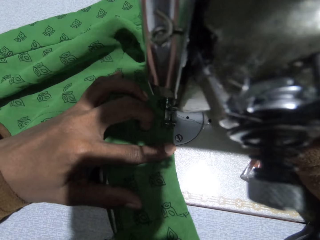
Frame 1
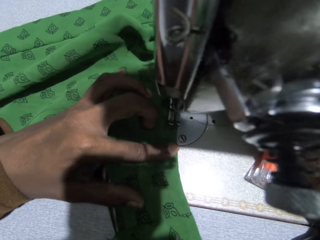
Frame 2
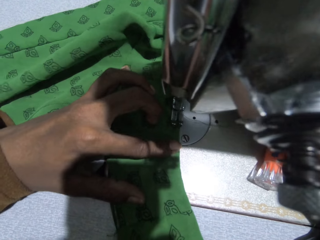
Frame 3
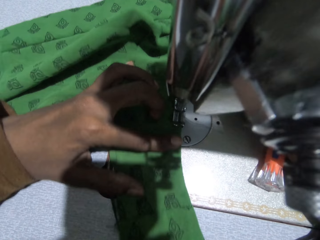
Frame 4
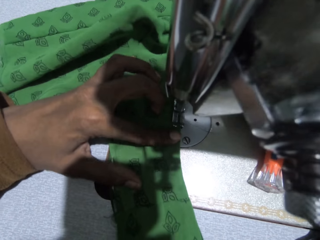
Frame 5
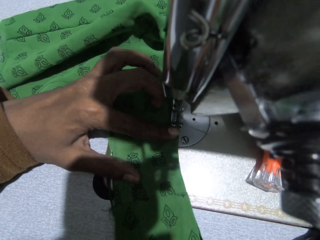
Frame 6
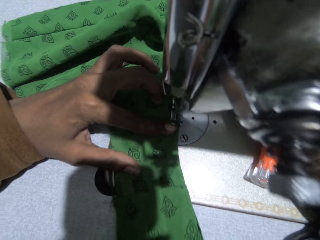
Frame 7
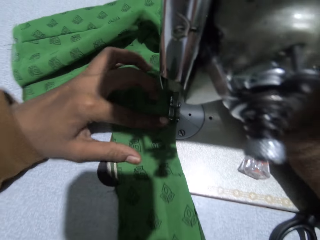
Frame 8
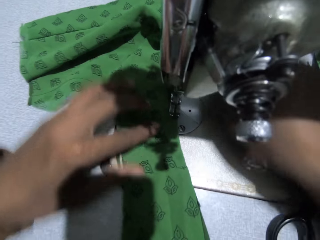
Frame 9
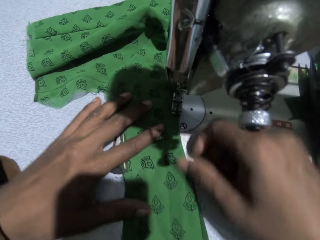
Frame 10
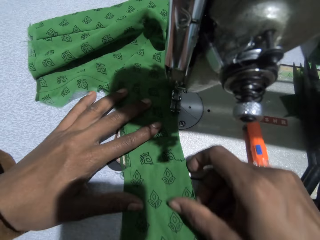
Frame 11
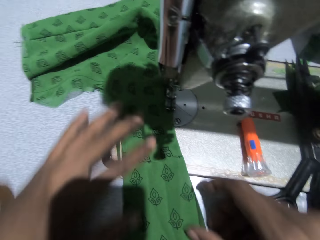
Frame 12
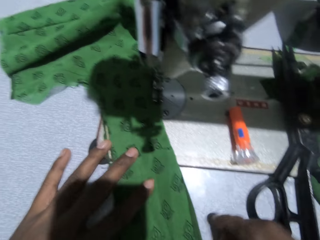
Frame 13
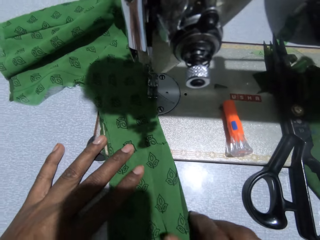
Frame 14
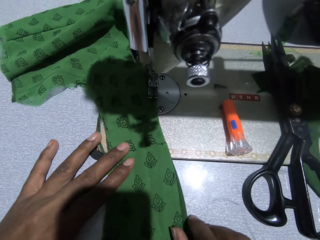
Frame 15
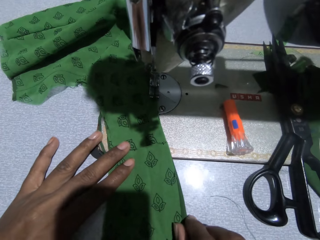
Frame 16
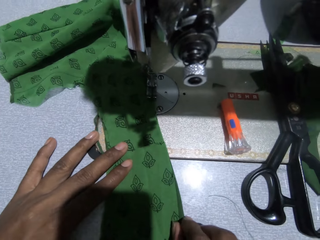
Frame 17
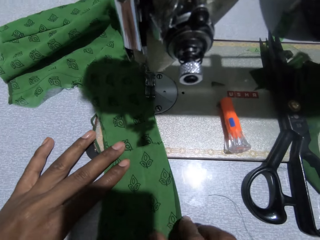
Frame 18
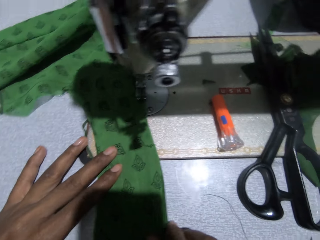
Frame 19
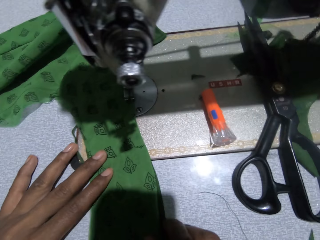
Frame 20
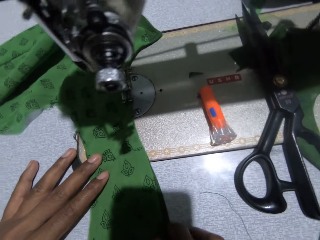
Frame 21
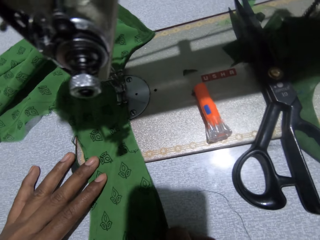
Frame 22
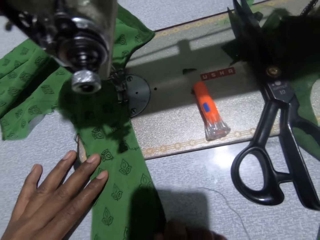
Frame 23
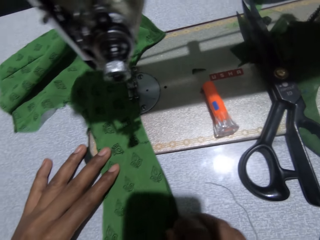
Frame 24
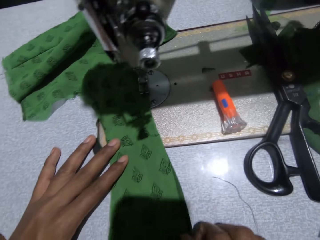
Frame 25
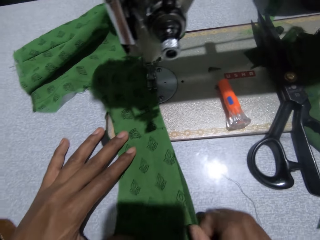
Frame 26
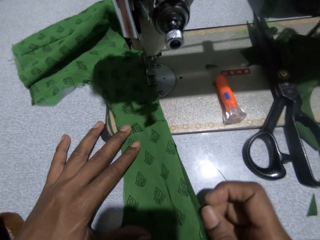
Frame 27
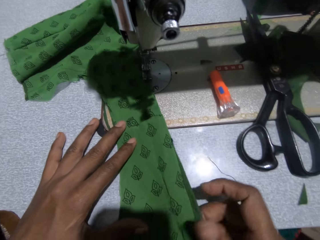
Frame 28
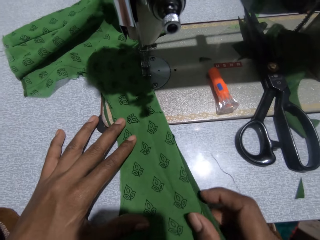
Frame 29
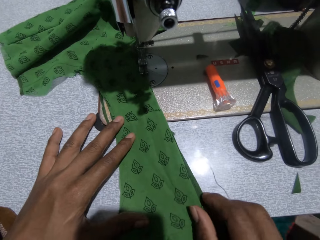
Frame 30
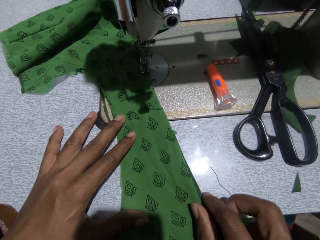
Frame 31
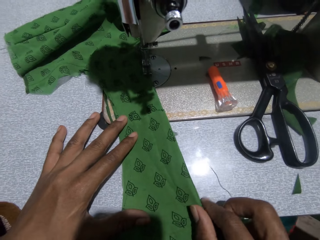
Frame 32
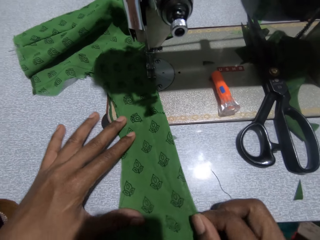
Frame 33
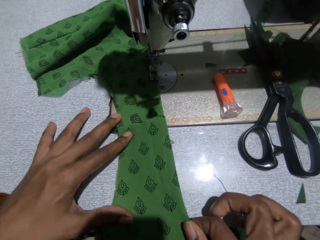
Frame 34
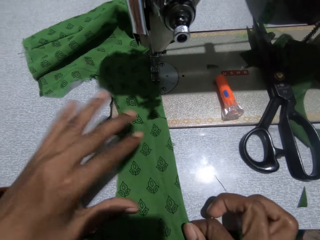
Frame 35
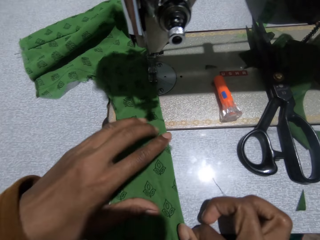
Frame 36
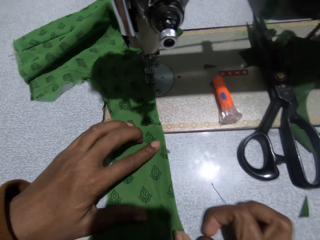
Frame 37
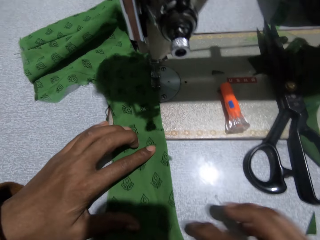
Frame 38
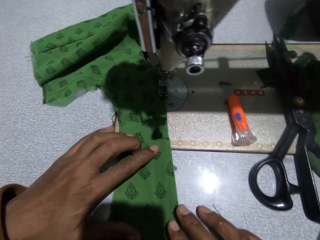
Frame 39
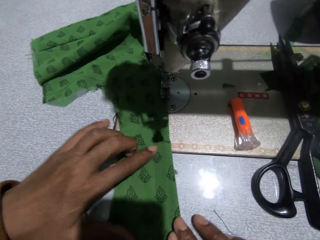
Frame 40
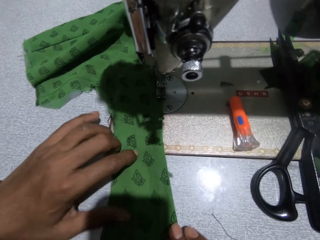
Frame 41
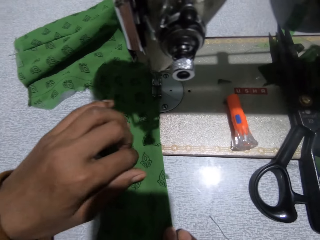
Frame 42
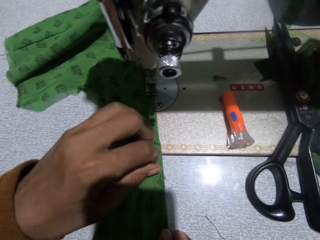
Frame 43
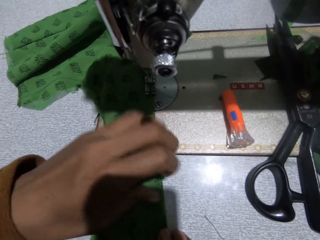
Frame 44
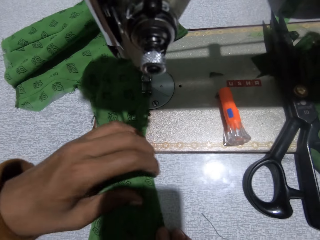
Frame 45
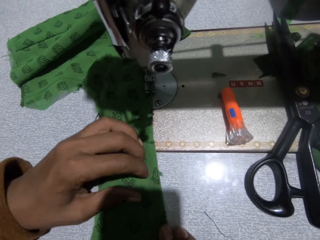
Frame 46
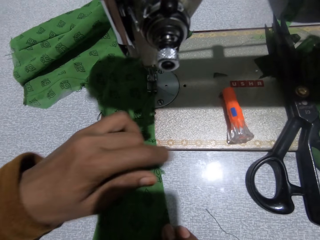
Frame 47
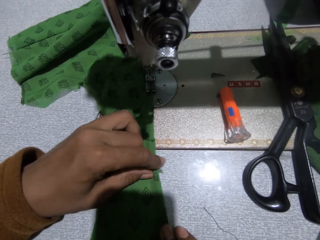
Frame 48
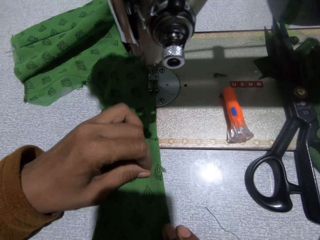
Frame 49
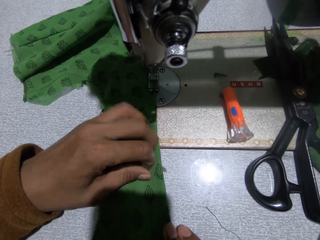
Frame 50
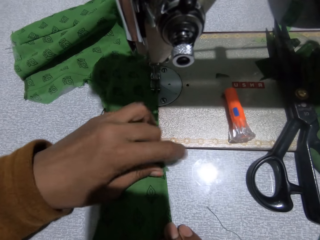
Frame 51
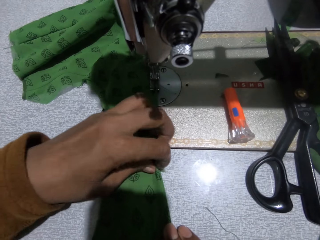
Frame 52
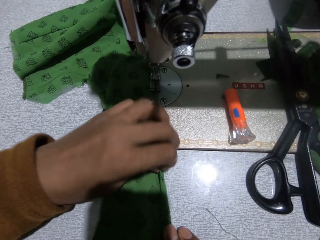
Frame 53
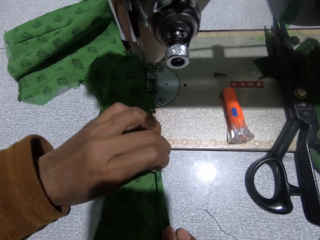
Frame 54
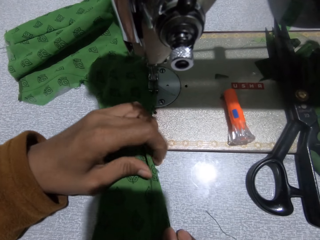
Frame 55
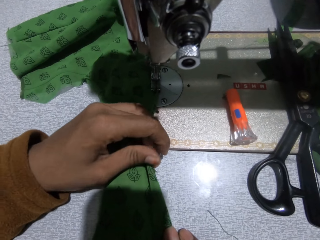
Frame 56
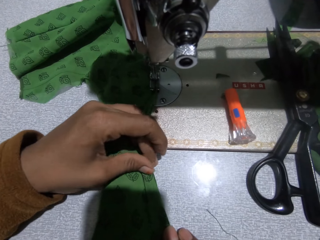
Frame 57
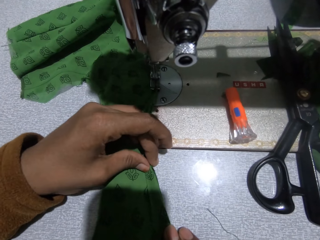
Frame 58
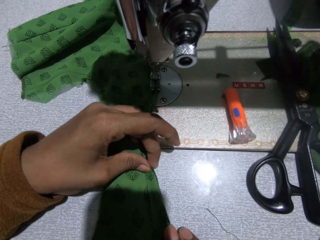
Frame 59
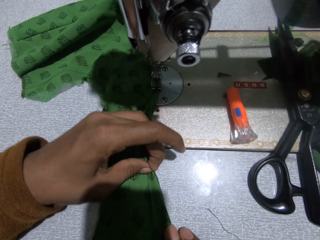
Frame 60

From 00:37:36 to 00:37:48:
The camera wearer adjusts the cloth.

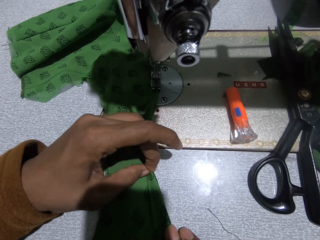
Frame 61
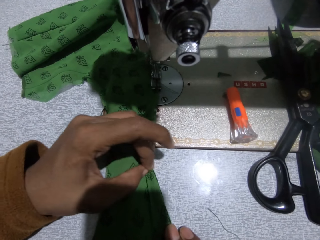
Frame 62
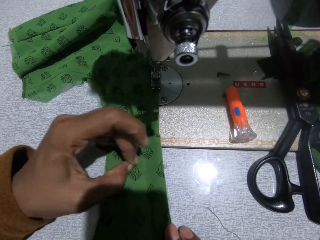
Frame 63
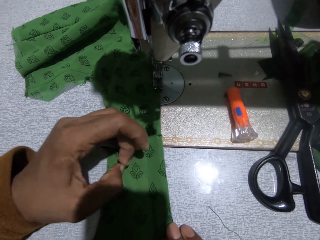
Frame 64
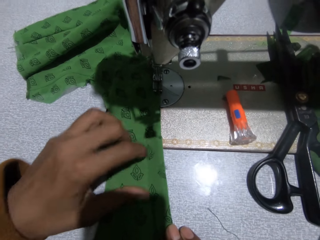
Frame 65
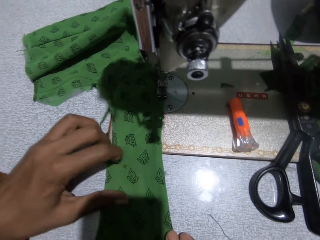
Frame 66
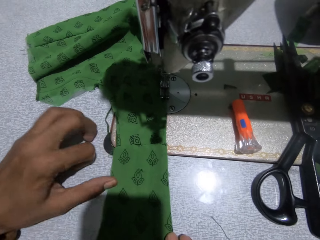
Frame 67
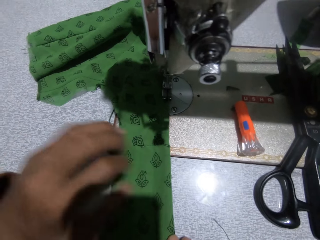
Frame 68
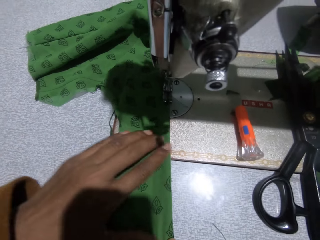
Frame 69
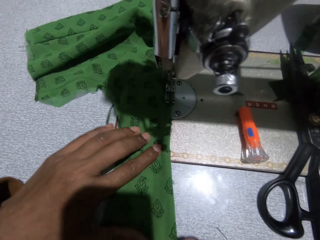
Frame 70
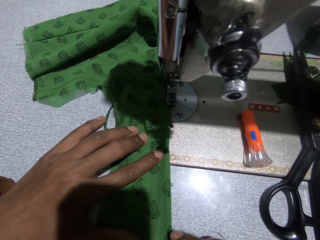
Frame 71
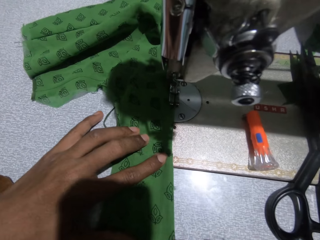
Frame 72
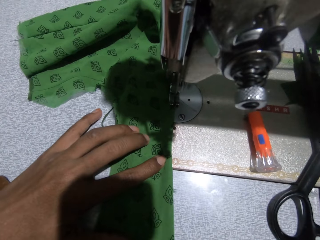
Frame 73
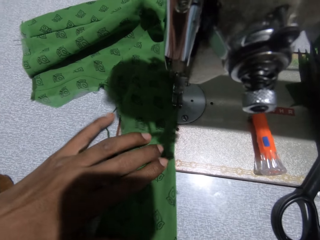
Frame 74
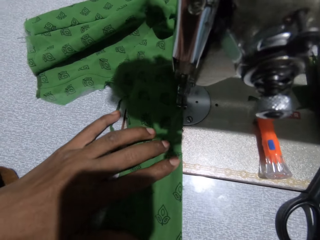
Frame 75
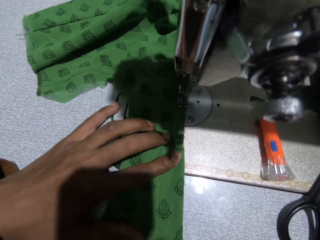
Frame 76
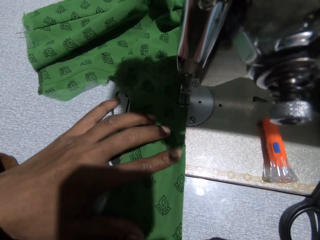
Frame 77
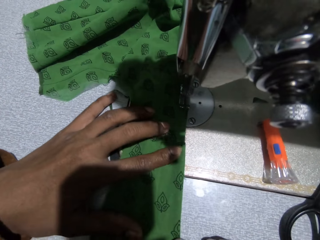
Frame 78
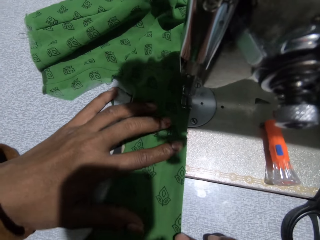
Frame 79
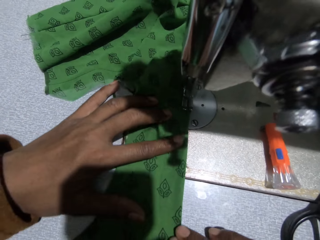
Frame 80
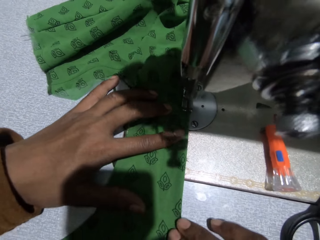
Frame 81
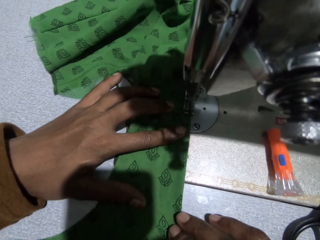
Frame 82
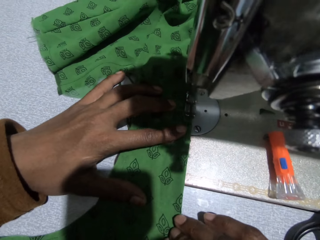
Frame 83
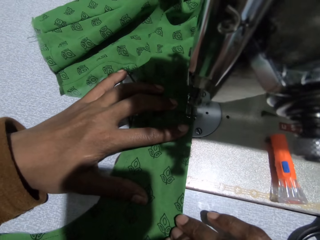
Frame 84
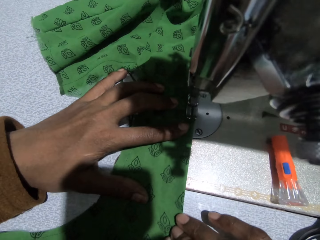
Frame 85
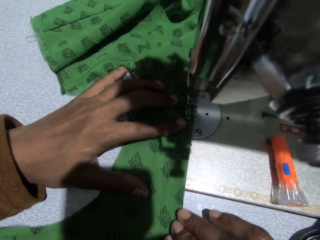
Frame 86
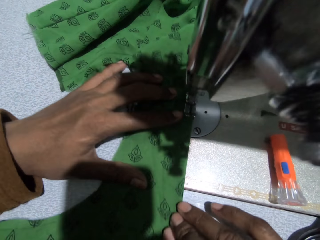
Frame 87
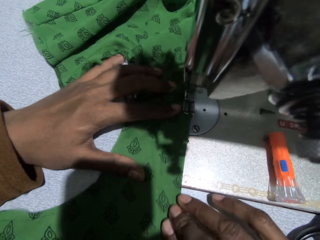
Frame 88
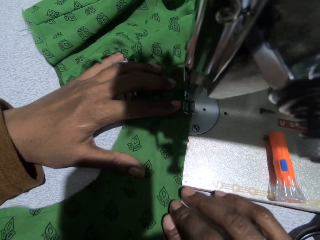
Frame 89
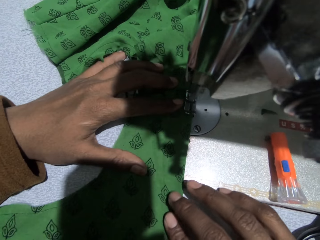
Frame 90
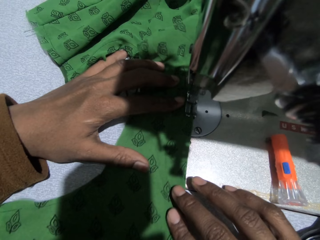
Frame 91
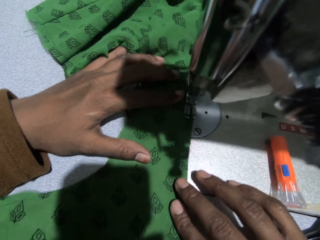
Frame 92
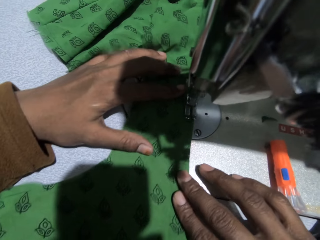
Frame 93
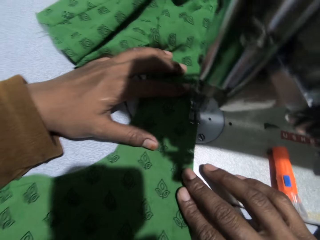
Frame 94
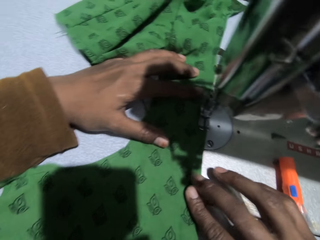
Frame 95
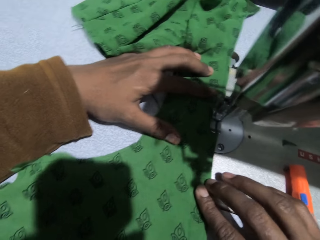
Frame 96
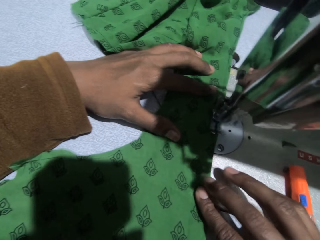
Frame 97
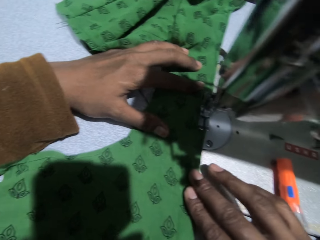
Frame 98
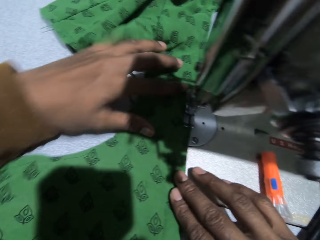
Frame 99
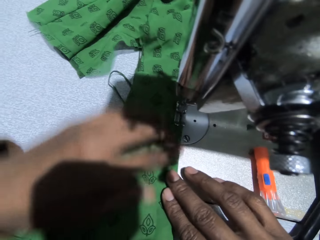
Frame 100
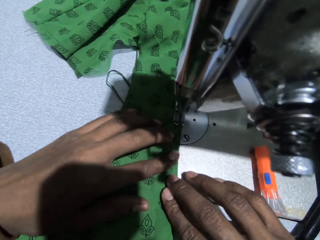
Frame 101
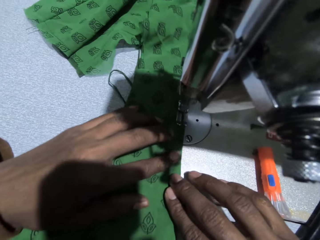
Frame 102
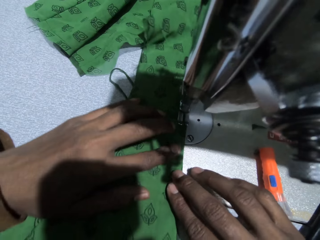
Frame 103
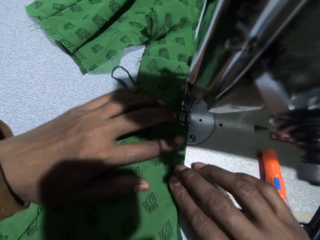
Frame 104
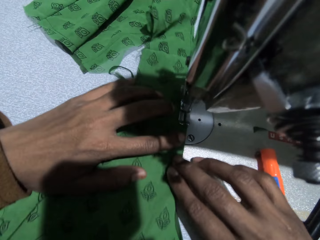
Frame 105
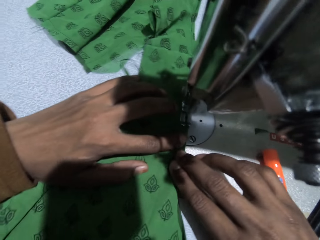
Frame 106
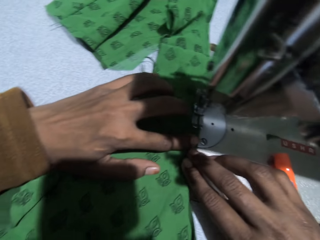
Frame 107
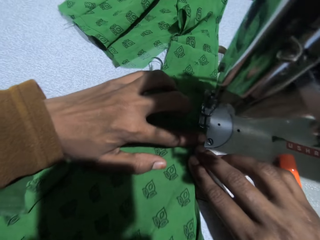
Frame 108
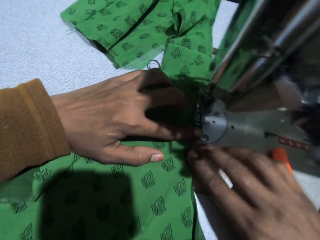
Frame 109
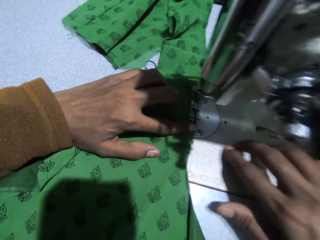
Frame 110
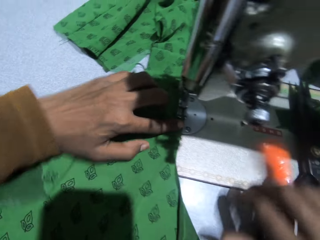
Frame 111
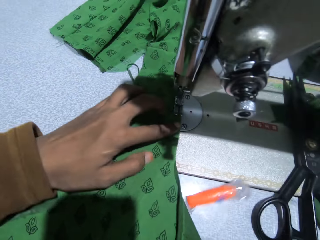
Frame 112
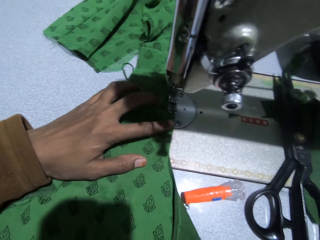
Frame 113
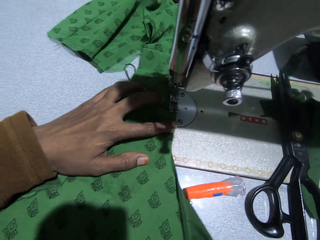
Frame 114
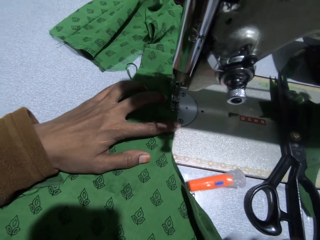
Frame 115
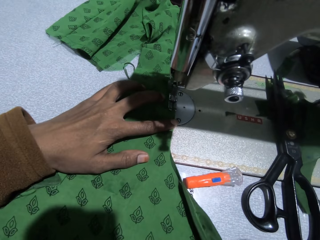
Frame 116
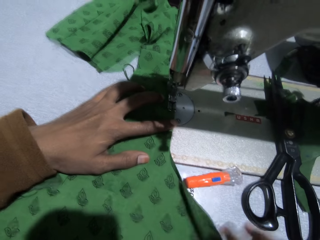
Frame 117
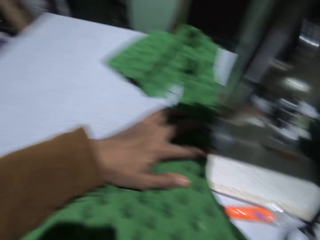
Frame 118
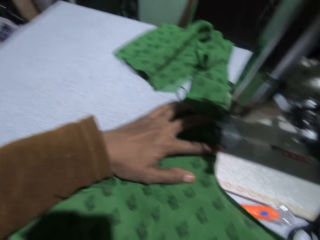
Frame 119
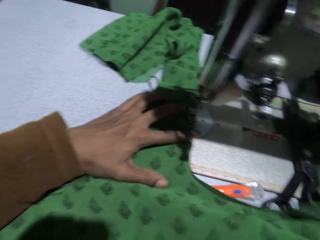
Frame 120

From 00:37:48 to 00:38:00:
The camera wearer sews the cloth with the sewing machine. They adjust the cloth.
